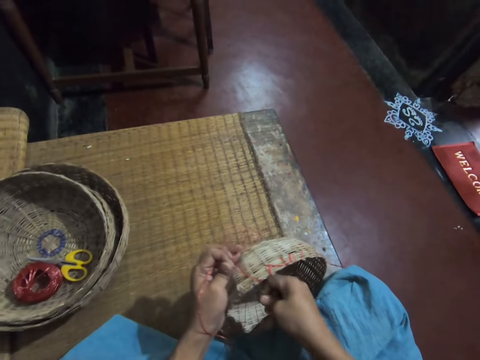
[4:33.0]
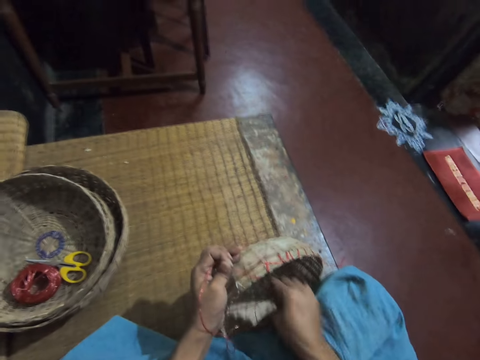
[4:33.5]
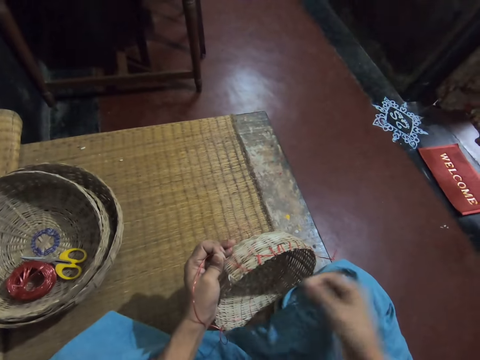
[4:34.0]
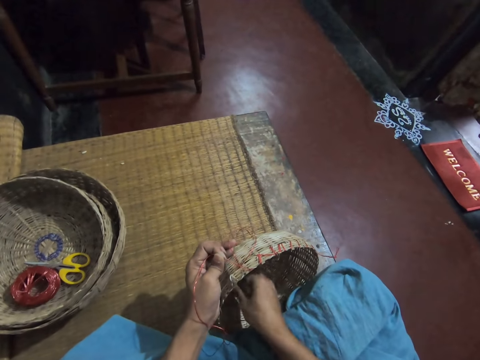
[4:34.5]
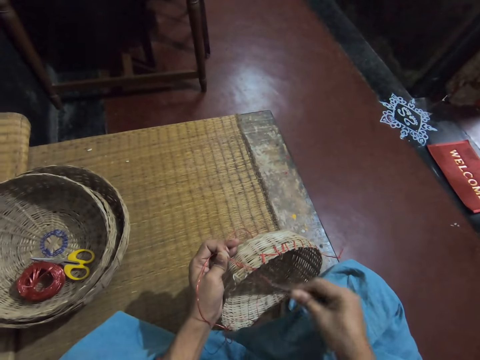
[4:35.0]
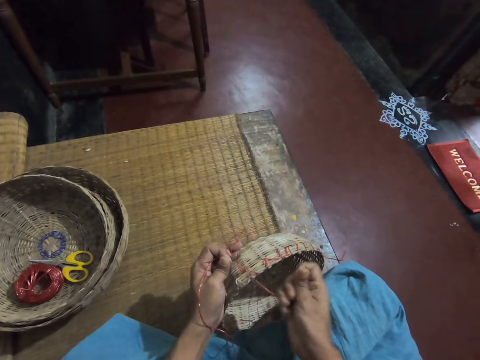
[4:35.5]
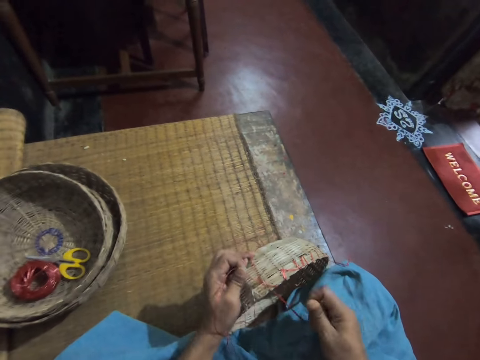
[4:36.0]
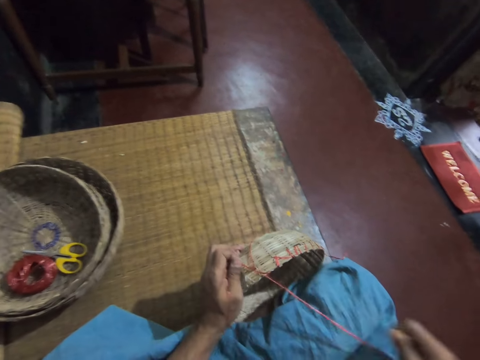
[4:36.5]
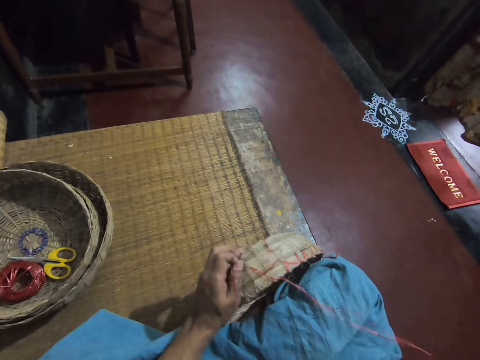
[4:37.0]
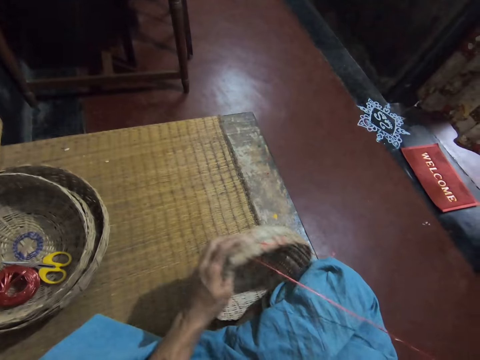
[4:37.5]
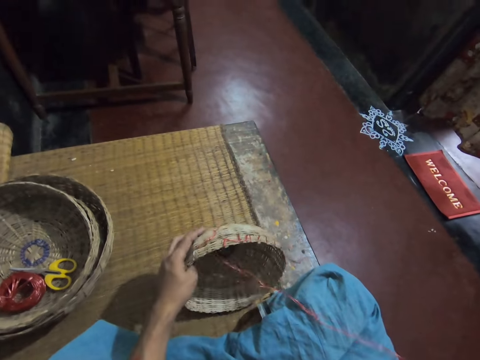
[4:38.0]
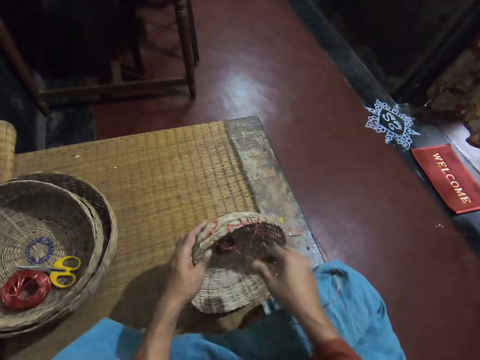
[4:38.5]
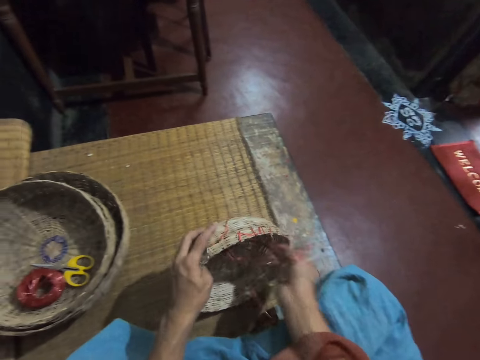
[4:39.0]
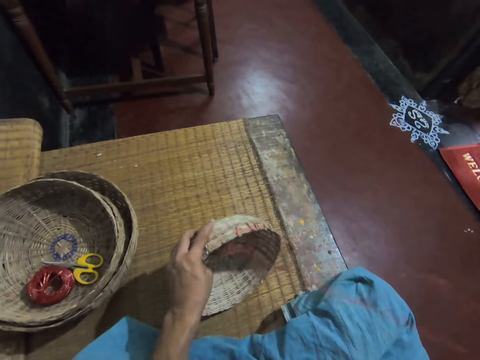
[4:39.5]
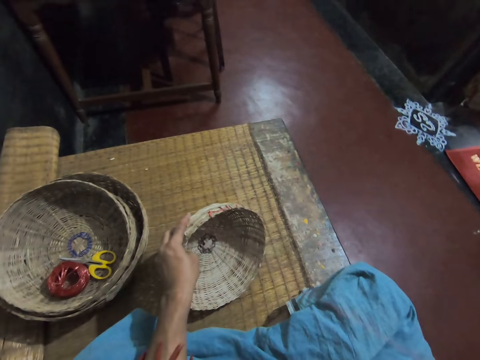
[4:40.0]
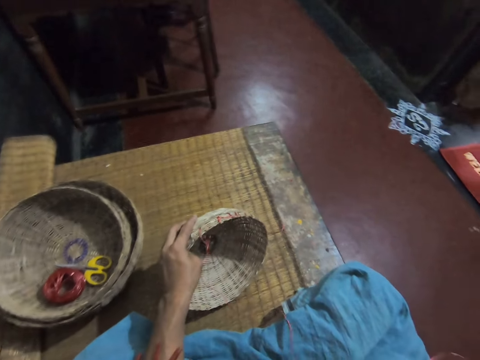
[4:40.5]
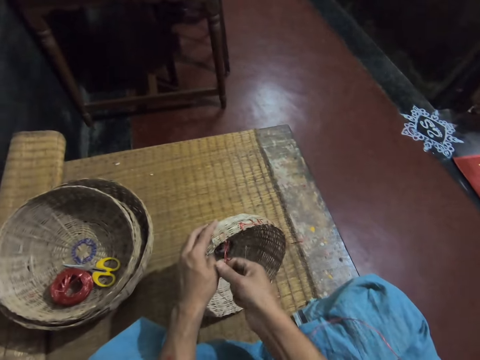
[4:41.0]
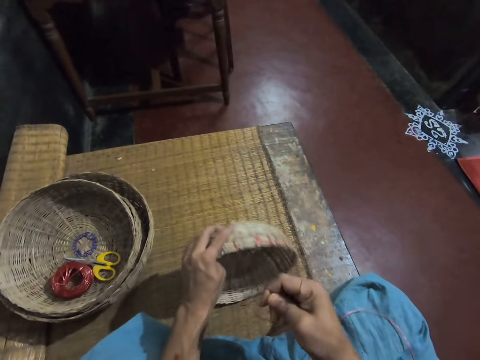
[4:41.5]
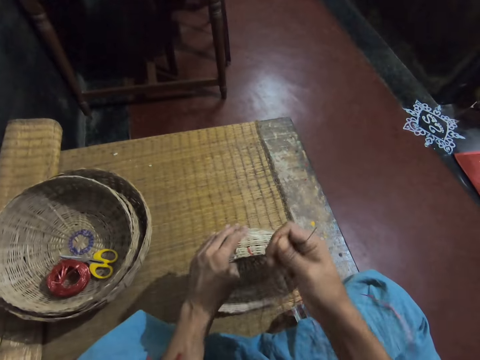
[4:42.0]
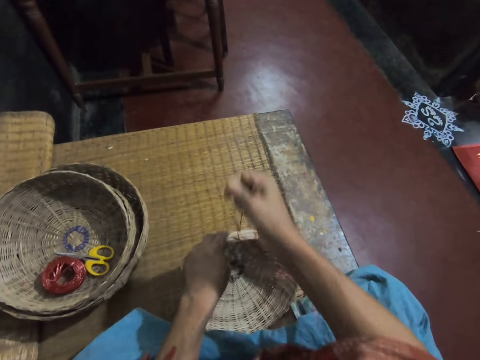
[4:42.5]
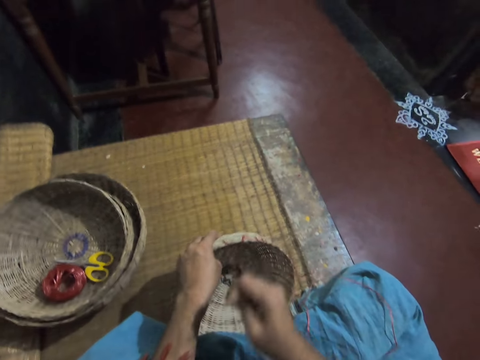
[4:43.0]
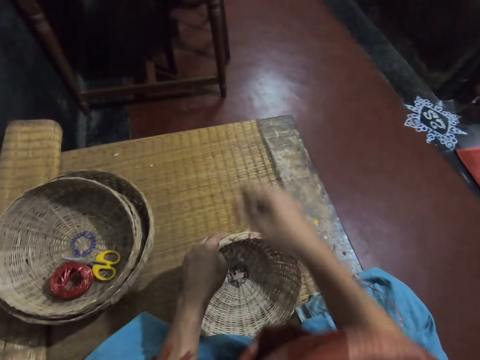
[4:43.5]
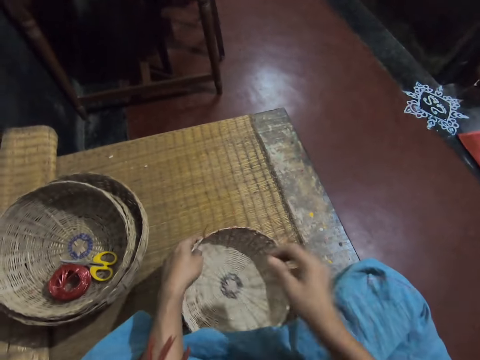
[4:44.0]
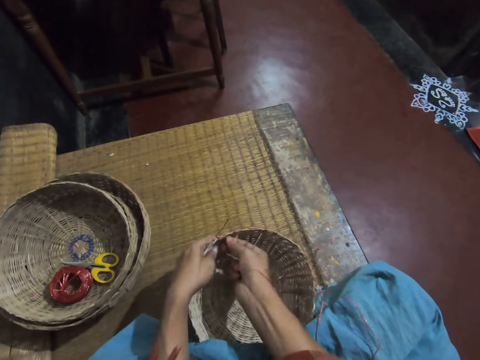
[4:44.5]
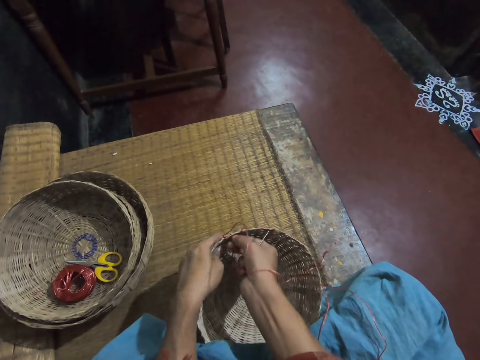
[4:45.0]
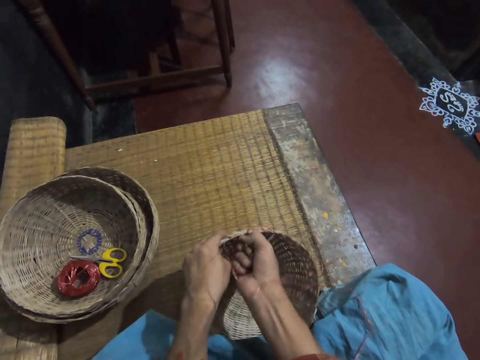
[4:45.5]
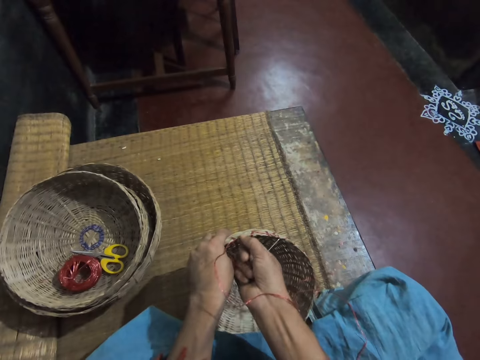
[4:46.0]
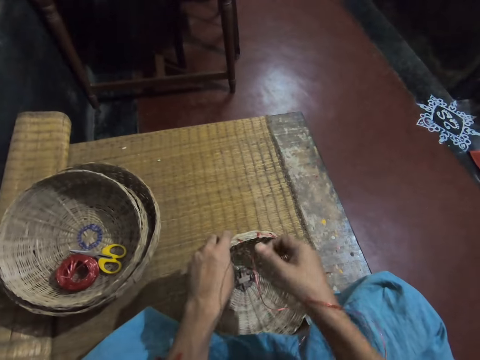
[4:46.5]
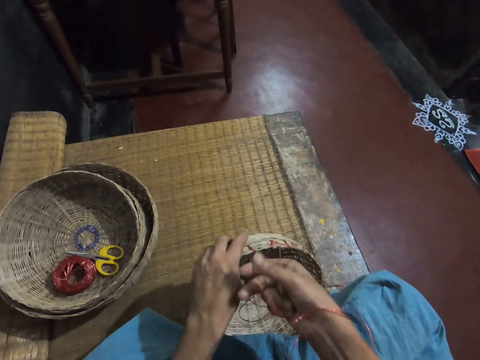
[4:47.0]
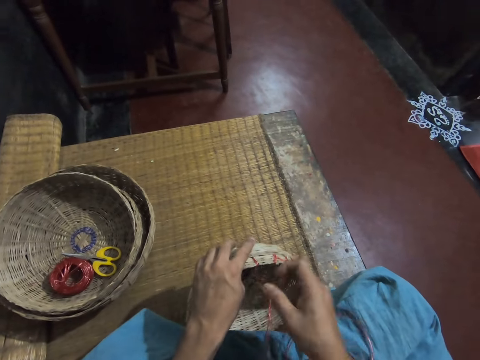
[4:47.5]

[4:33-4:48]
The camera wearer pulls the thread. They hold the needle. They pull the thread repeatedly.

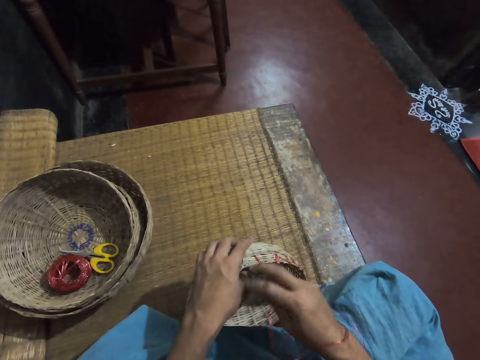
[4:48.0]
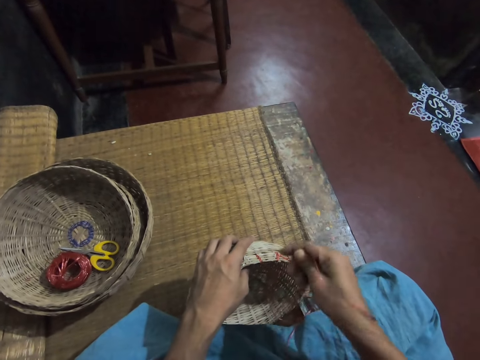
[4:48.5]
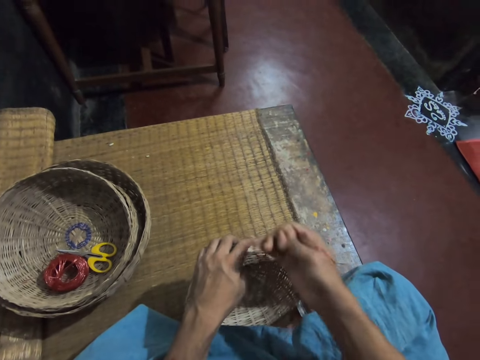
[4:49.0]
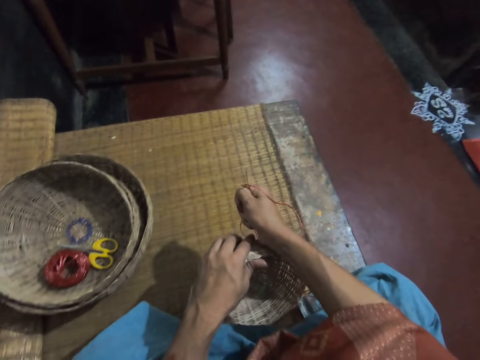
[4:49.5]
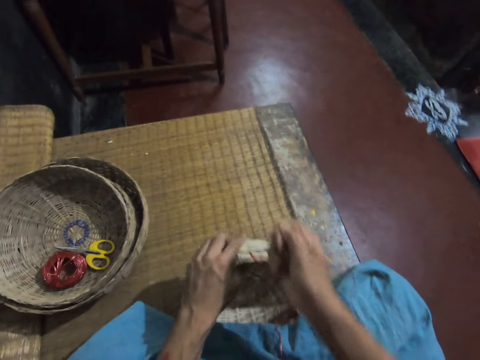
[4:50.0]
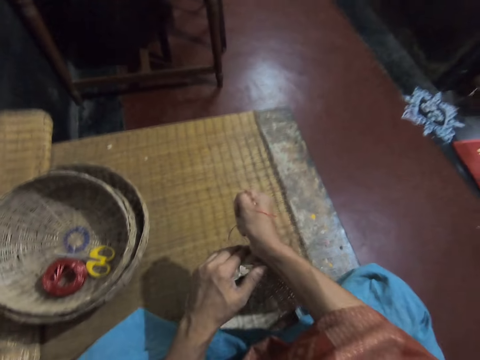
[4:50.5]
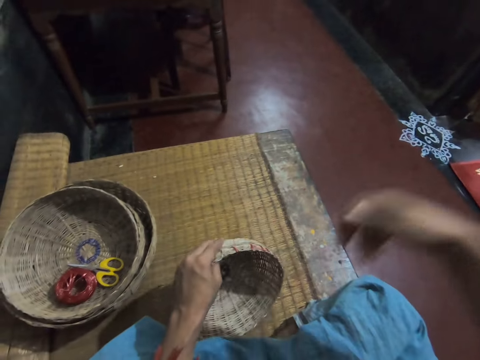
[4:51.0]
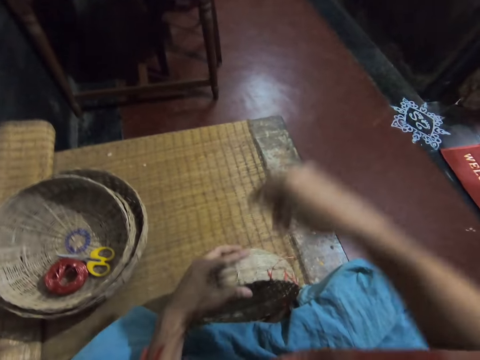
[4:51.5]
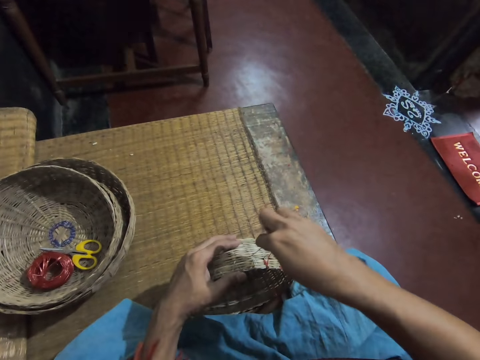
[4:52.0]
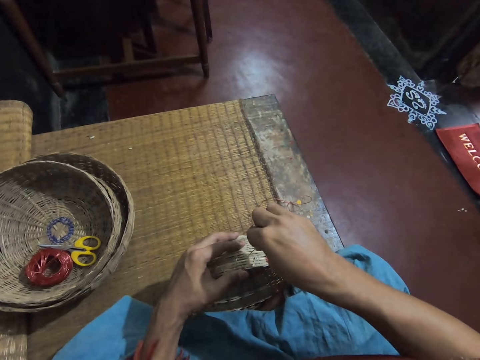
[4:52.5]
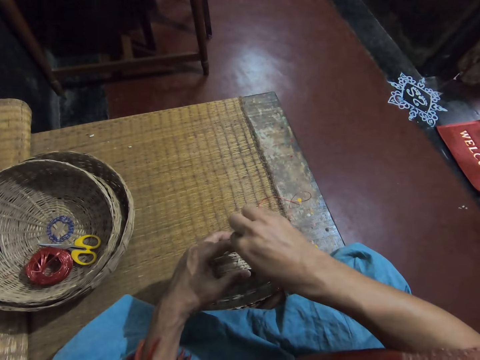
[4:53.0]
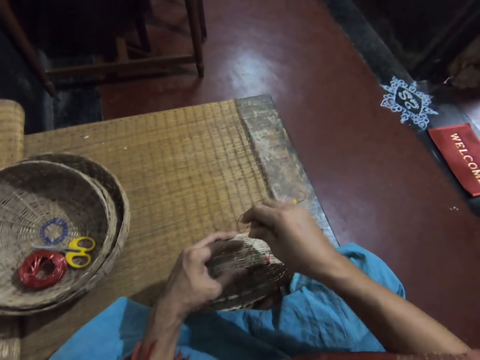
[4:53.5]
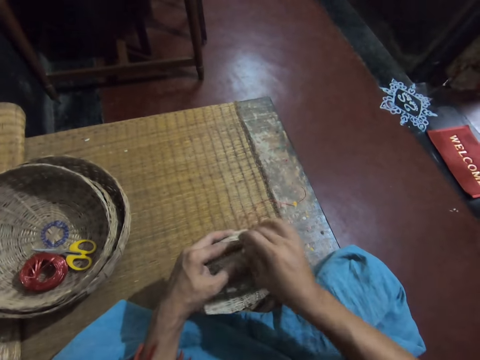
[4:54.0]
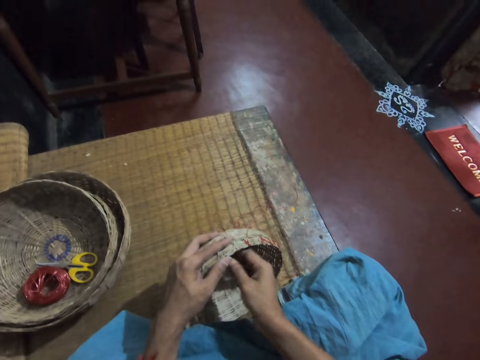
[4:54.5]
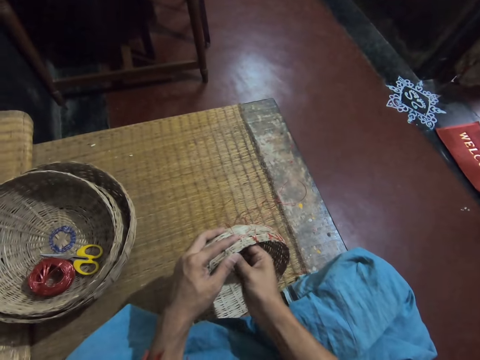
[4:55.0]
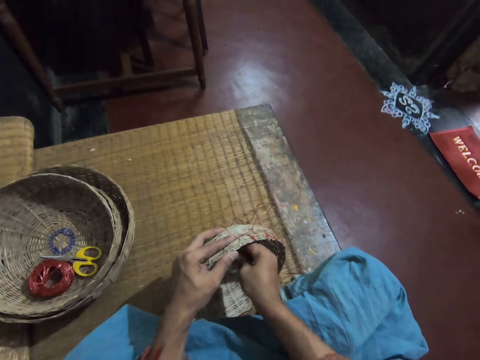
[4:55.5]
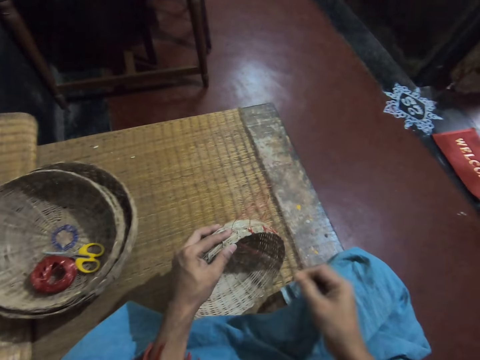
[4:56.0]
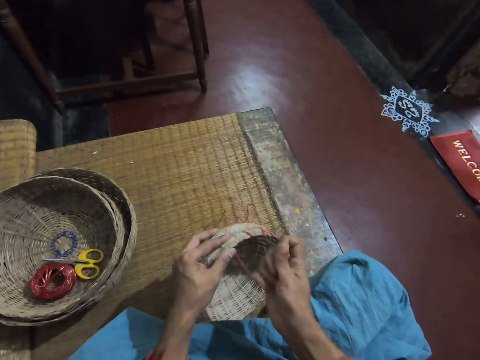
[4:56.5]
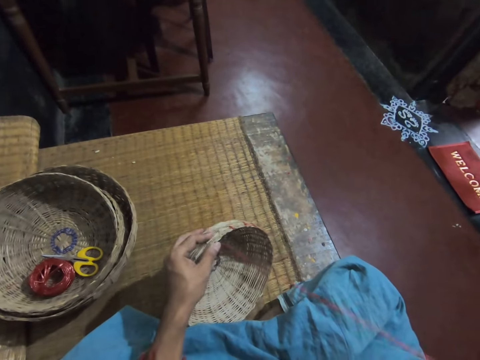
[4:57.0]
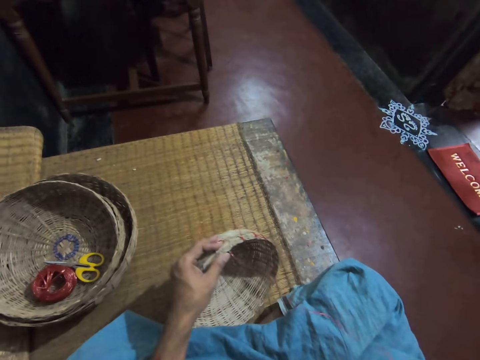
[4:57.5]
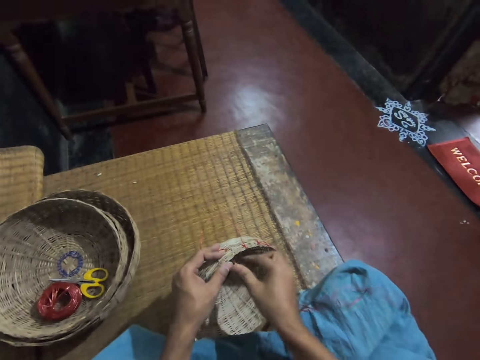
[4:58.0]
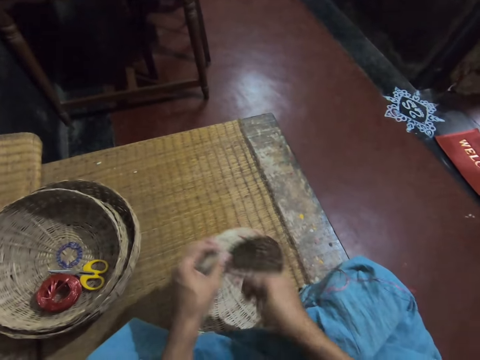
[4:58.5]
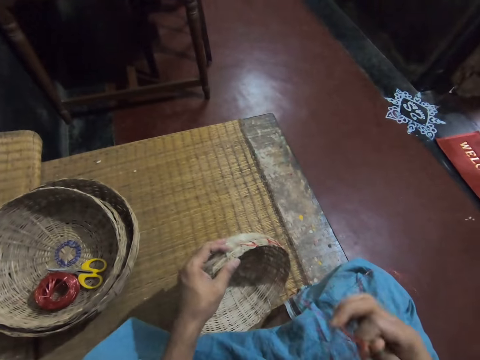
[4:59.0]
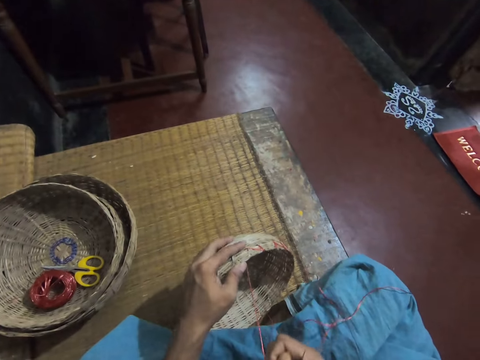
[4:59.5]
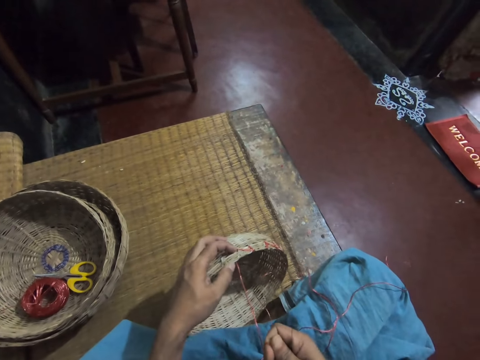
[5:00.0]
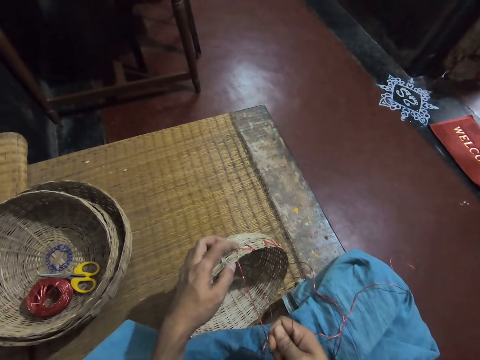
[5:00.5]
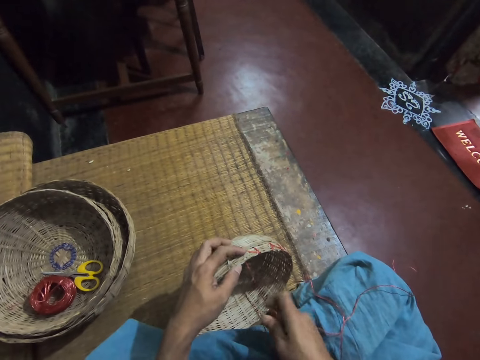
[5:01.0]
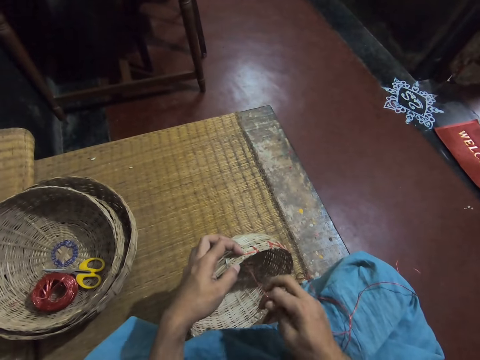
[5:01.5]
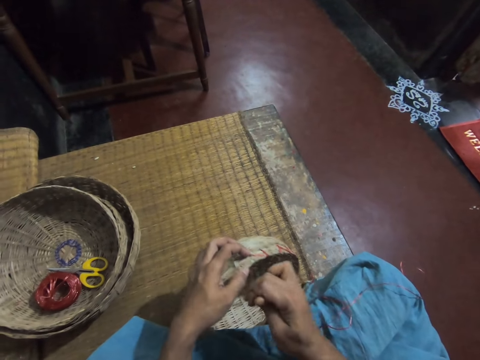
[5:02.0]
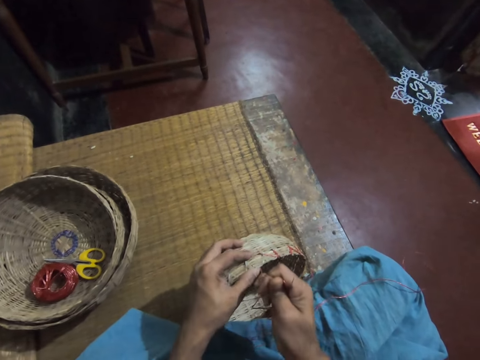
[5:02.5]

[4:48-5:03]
The camera wearer passes the needle with straw through the basket. She pulls the needle with straw with her right hand. She adjusts the straw.
